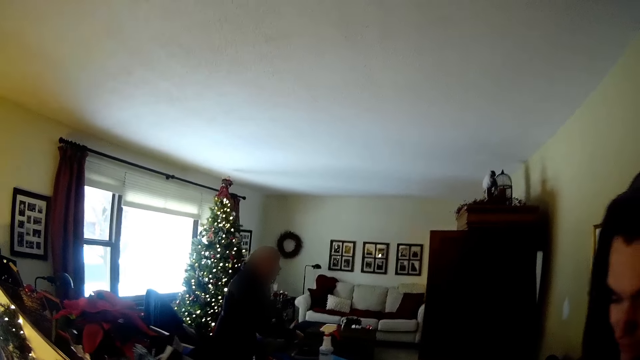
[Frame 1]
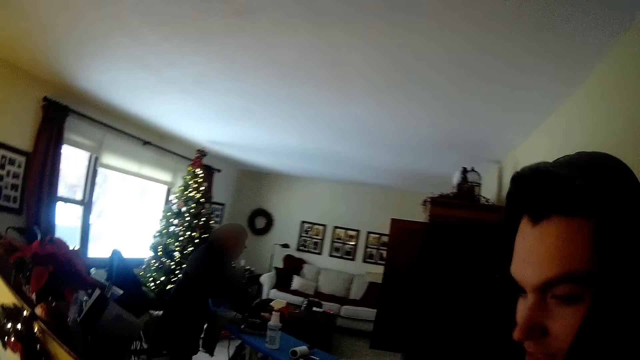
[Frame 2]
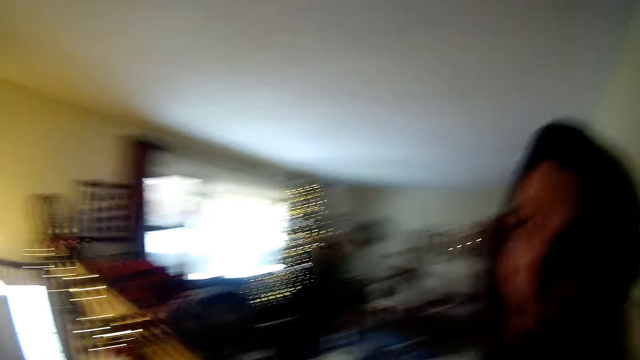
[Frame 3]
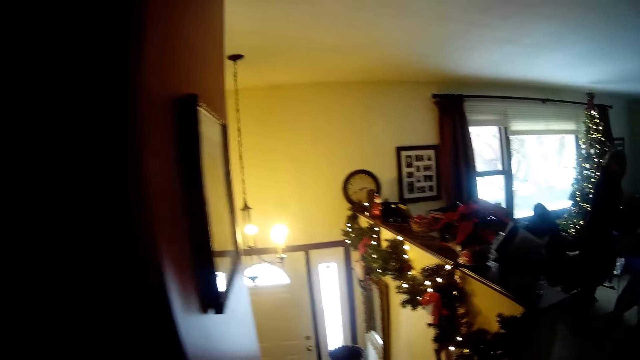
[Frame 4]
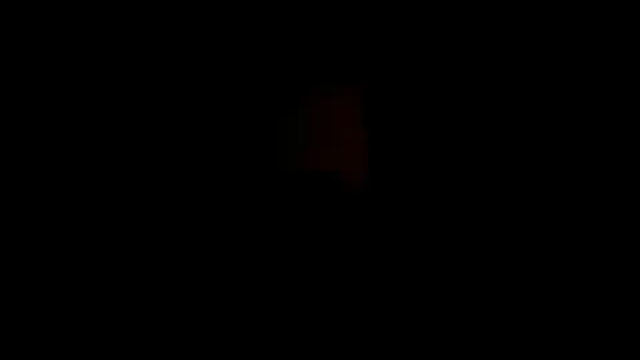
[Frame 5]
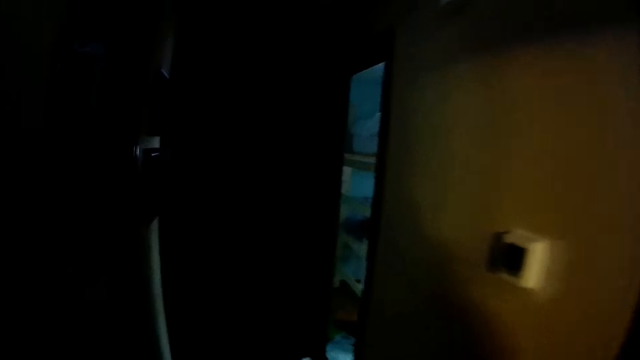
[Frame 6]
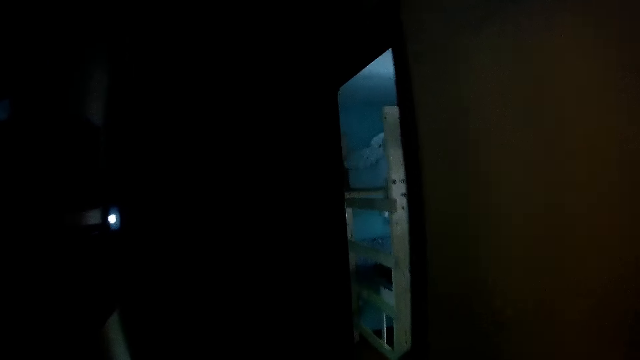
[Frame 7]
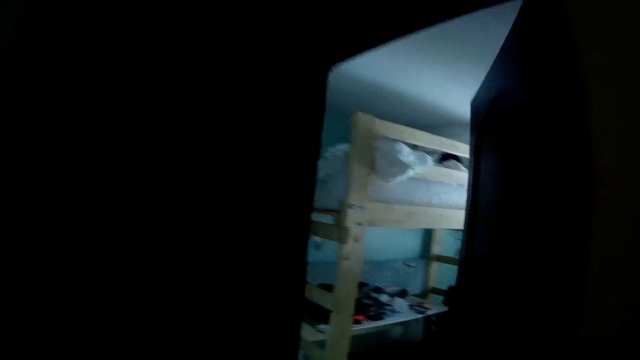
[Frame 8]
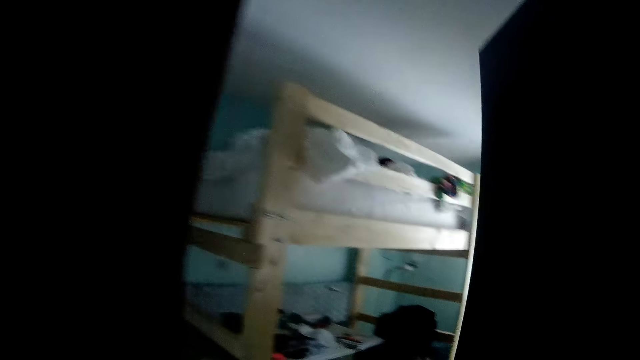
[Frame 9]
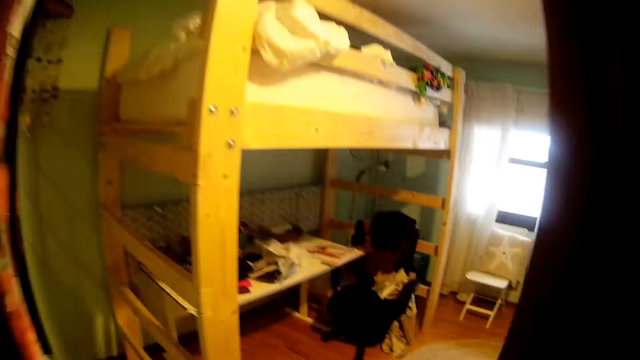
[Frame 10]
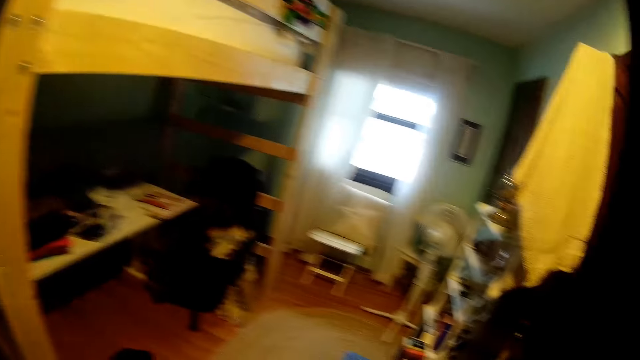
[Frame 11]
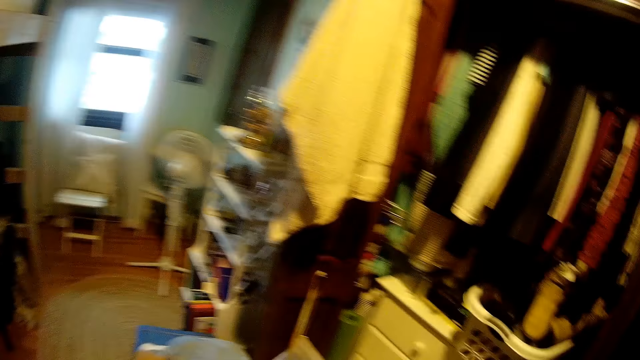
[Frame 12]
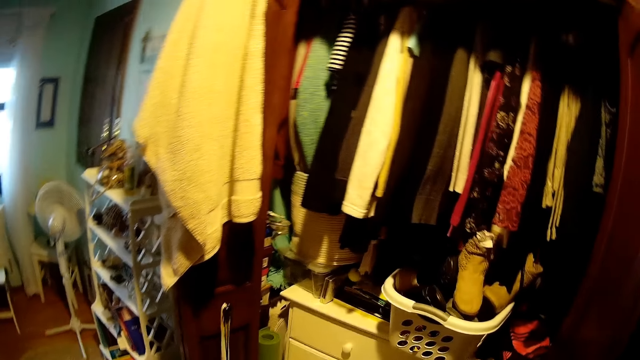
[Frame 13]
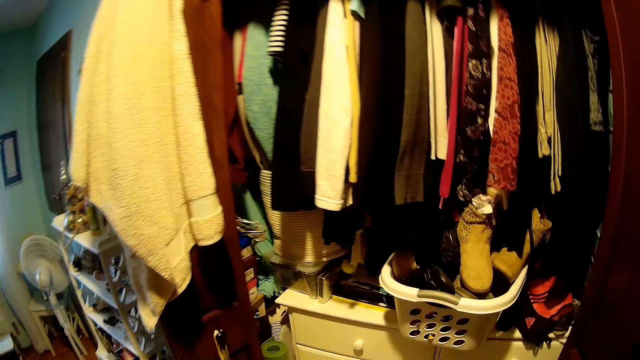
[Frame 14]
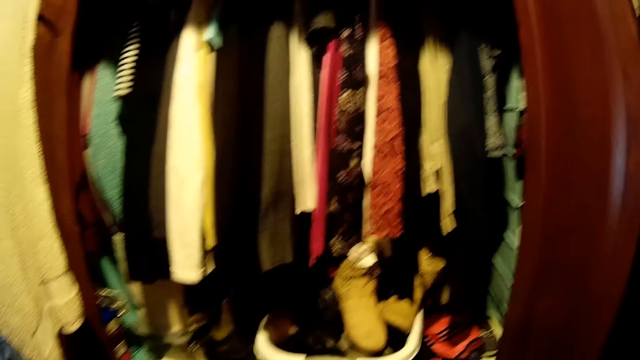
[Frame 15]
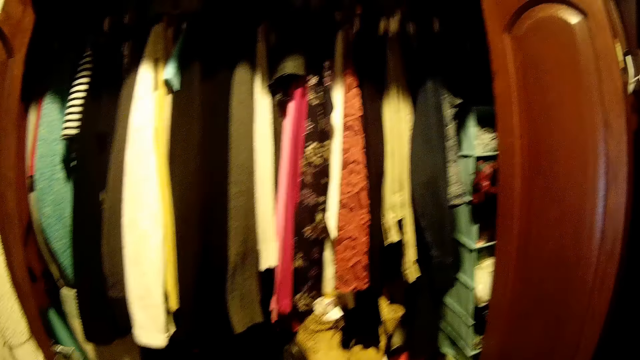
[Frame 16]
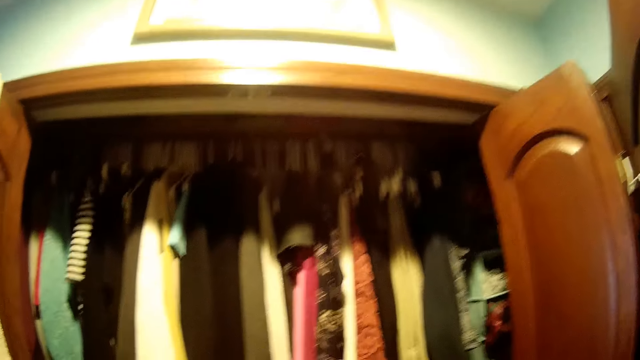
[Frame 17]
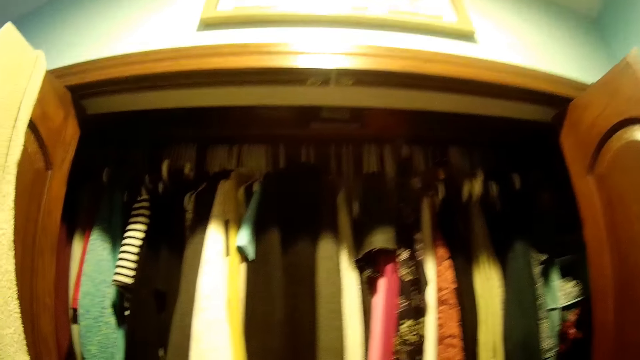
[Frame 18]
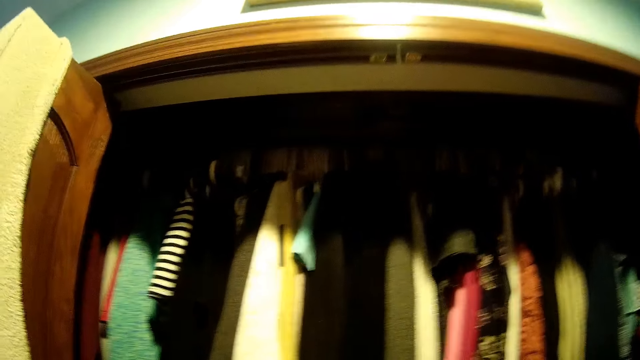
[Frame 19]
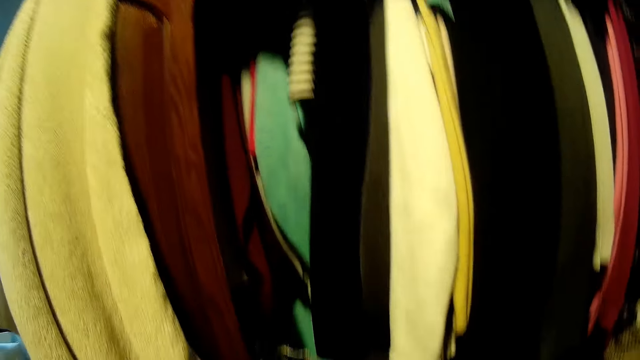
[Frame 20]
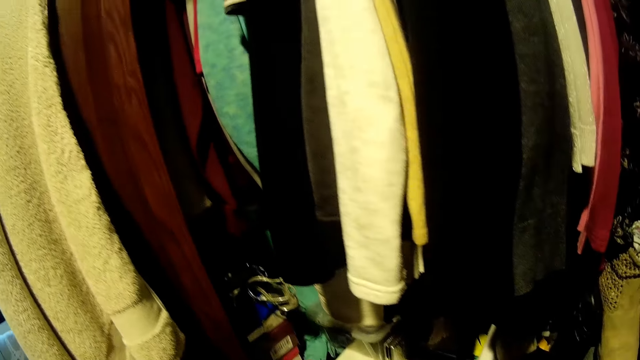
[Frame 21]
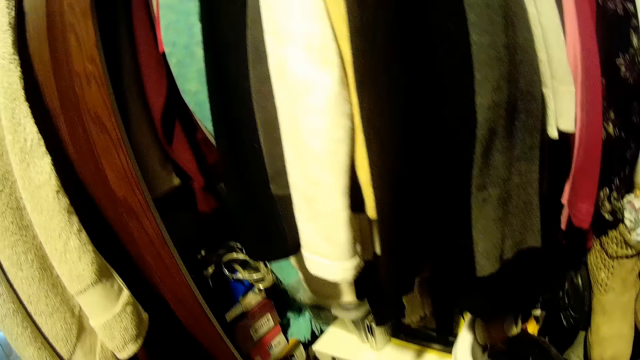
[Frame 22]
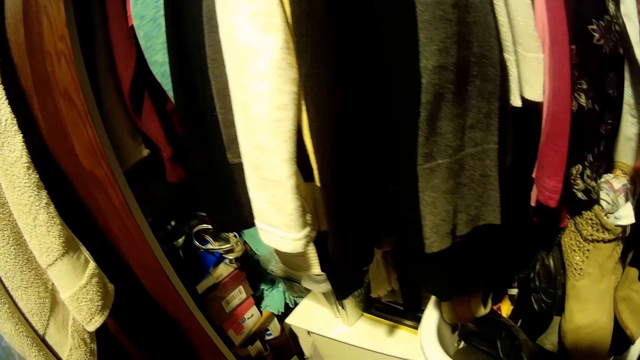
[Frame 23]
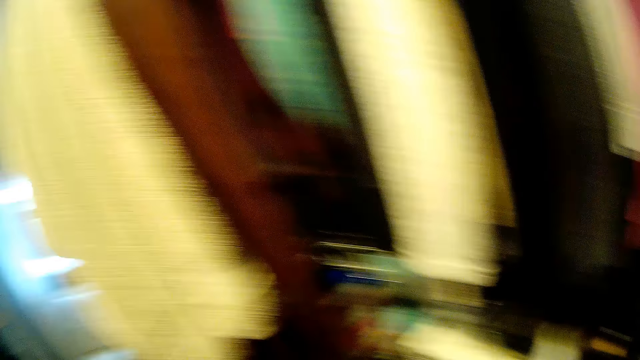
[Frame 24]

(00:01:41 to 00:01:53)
The man stands beside the camera wearer. The camera wearer turns around and walks around. They turn on a light switch and enter a bedroom. They turn around.

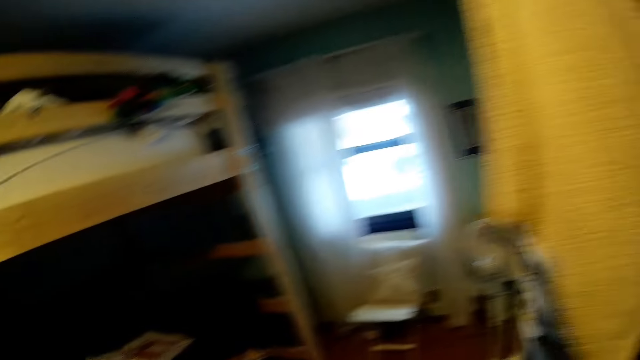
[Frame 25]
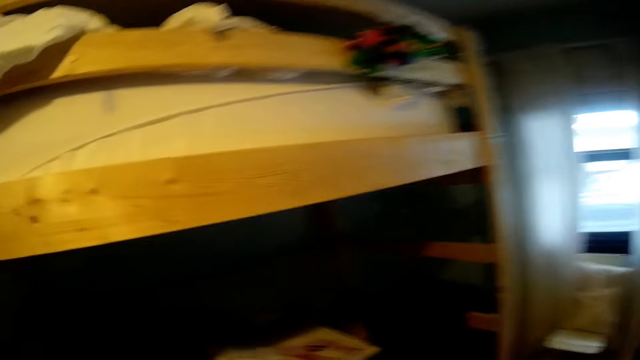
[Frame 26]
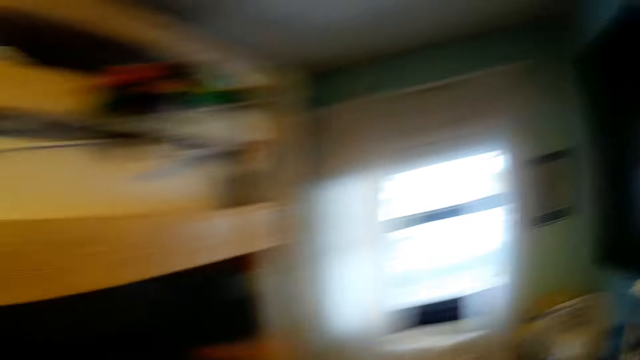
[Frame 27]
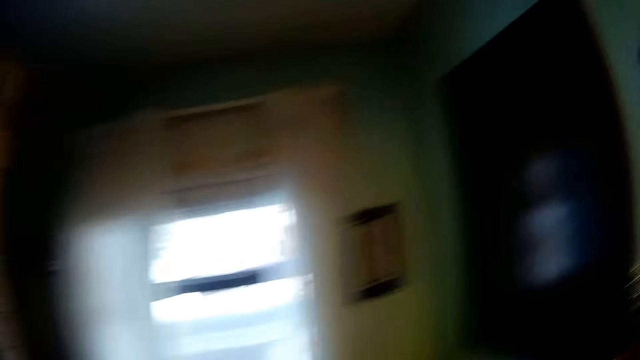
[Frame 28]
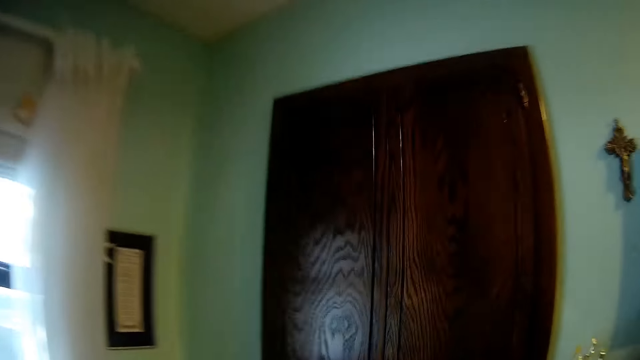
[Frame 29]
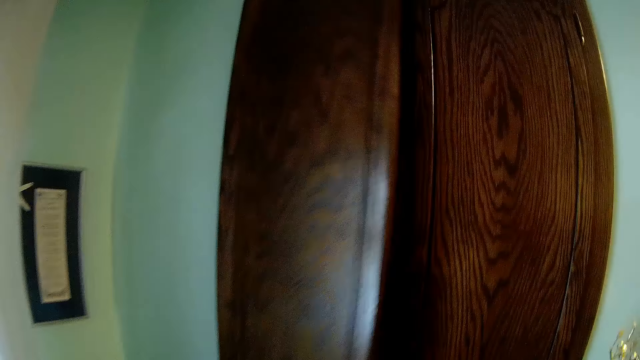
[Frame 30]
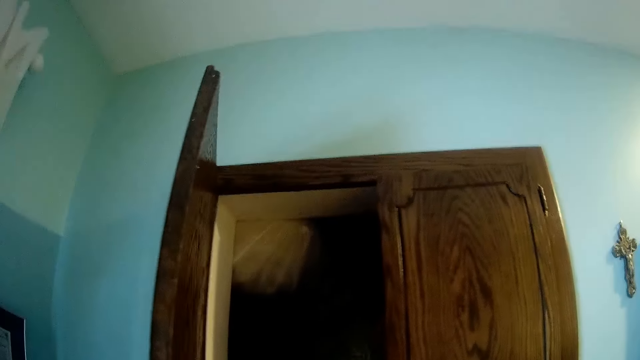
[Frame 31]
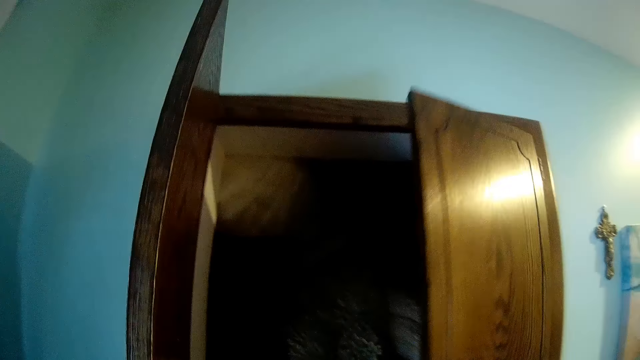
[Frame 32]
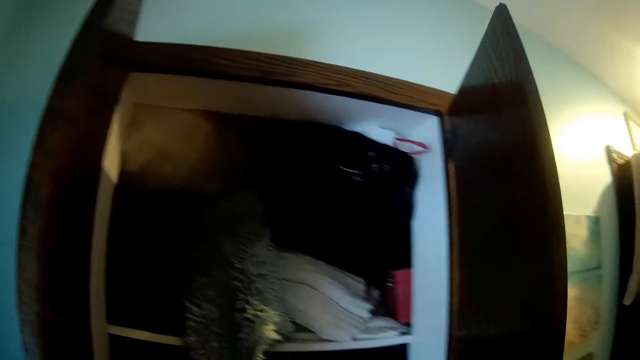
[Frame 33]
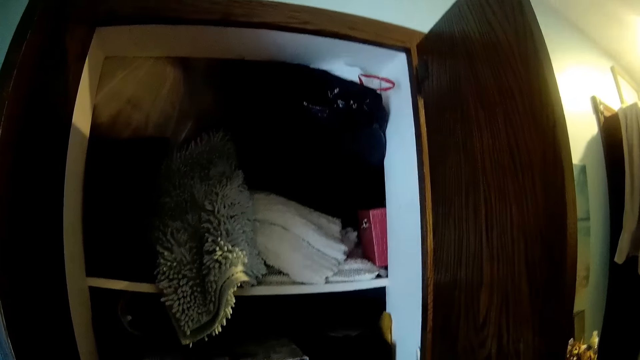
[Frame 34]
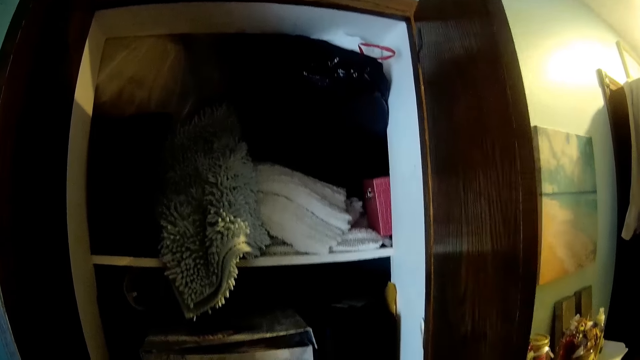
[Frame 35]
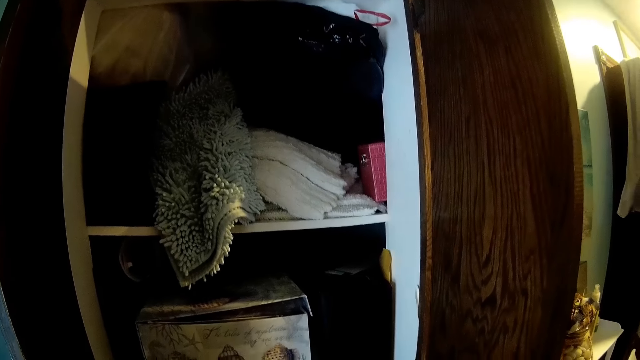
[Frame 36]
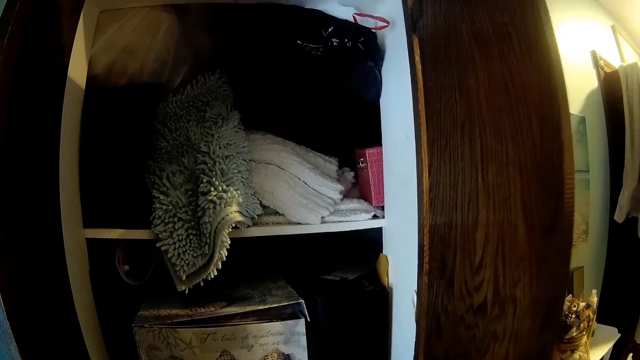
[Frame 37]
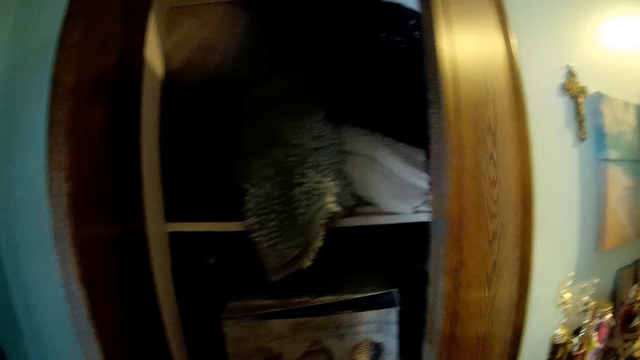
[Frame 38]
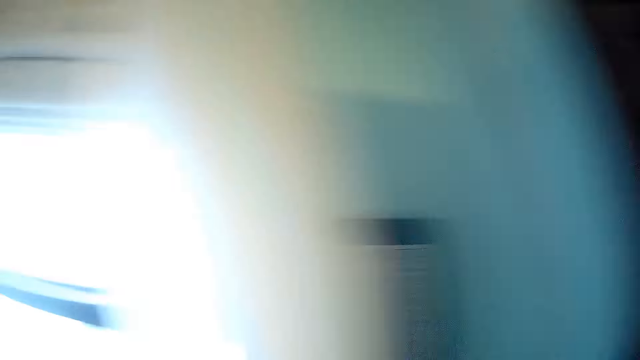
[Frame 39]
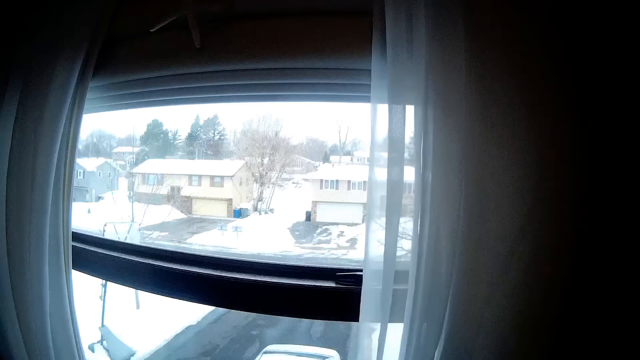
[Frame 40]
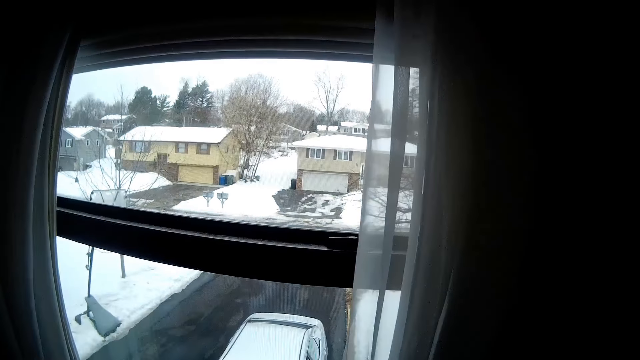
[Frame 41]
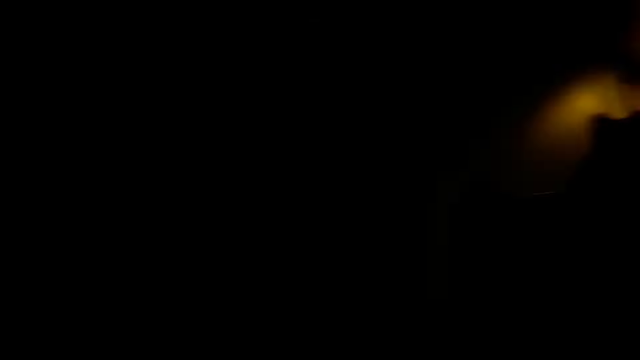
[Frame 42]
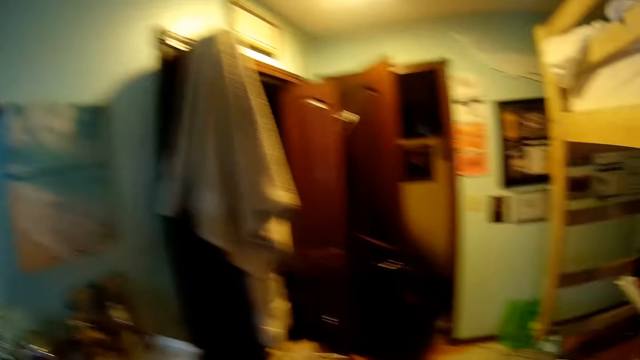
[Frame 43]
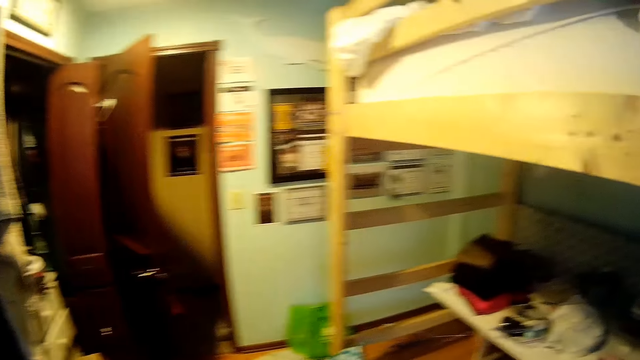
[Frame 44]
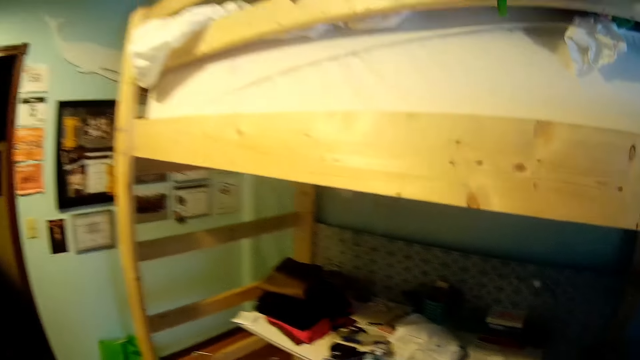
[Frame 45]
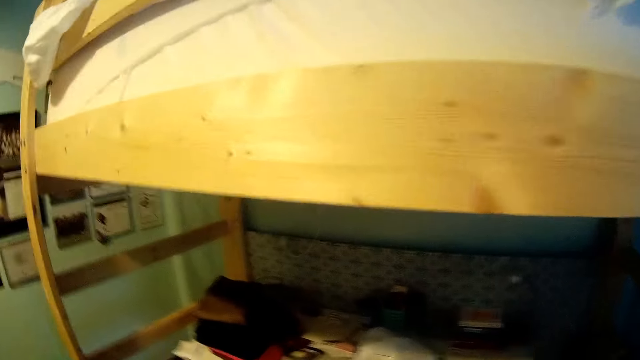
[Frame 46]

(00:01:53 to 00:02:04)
The camera wearer walks around in the room. They open a wardrobe. They close the wardrobe. They turn around and walk around.
